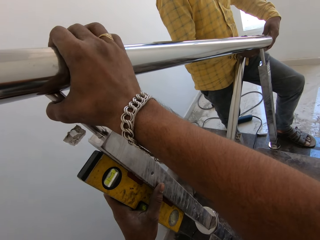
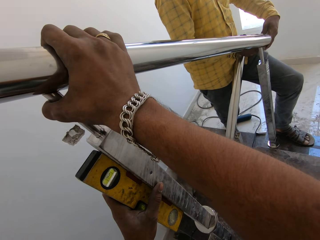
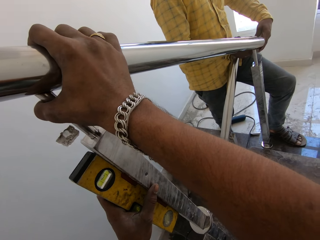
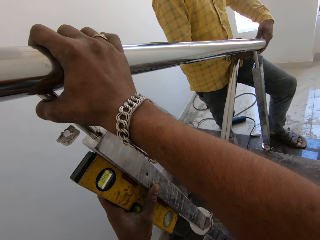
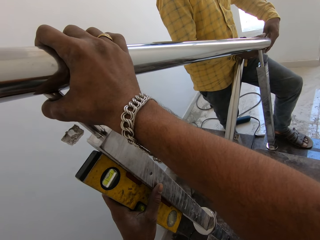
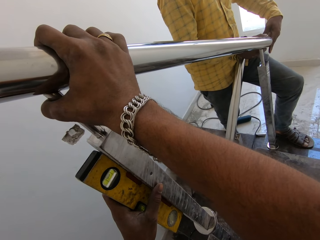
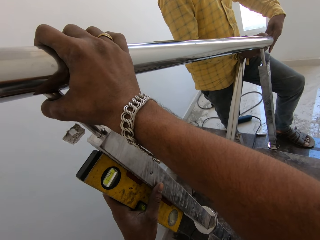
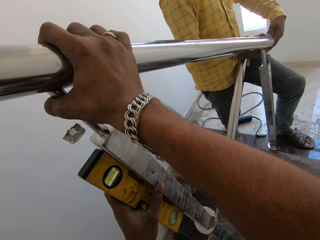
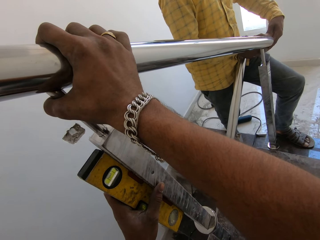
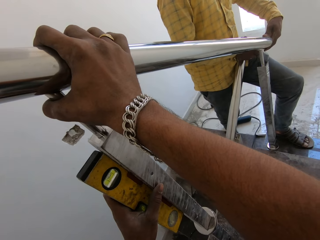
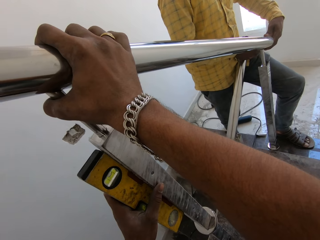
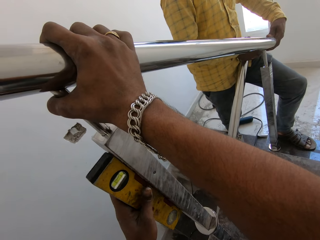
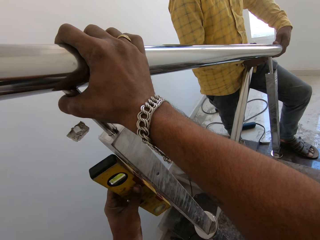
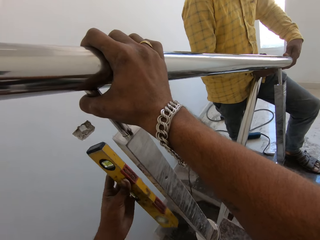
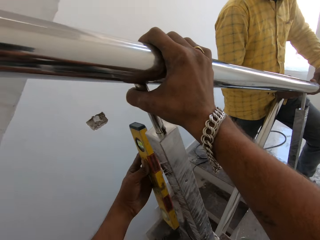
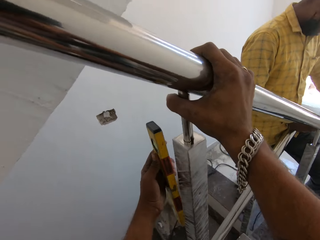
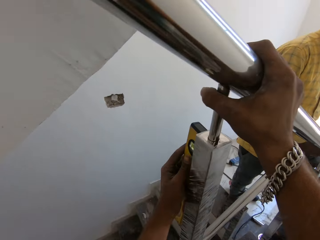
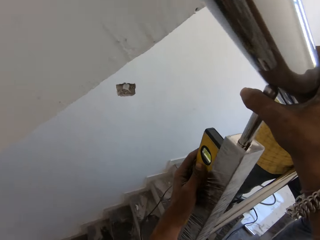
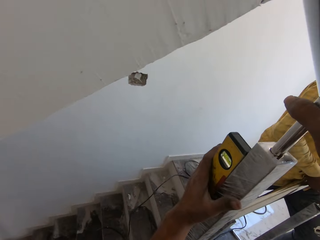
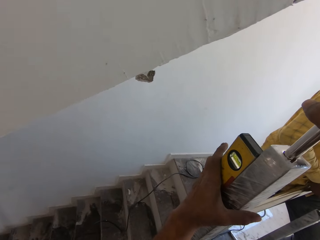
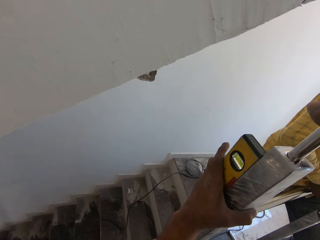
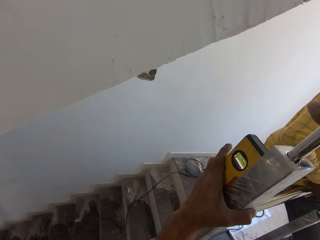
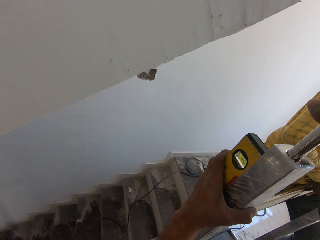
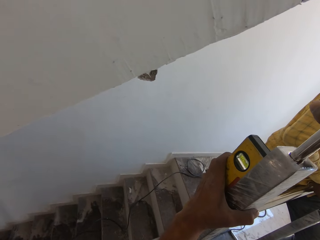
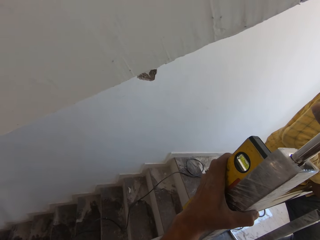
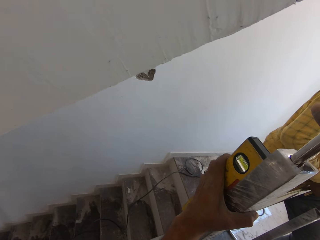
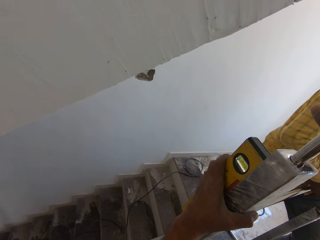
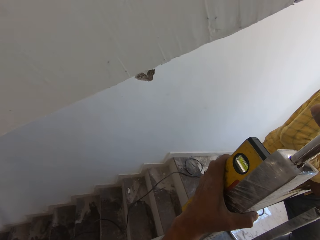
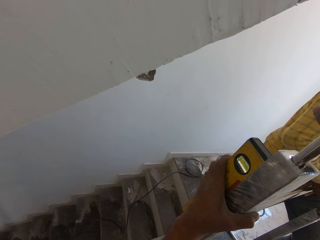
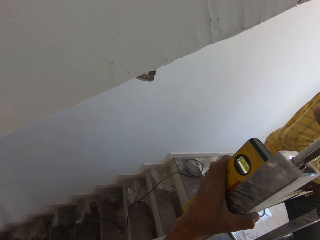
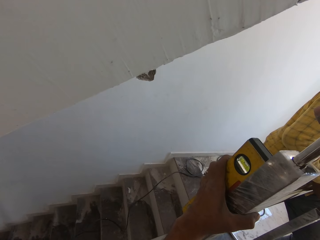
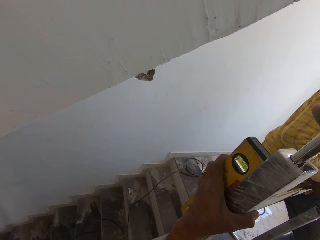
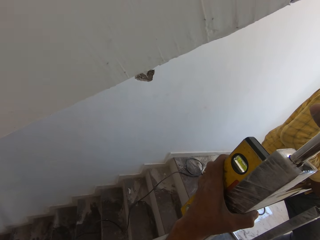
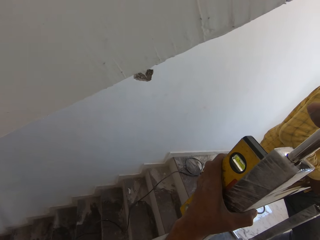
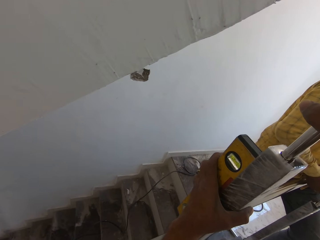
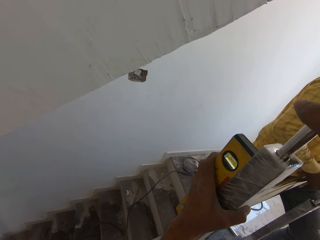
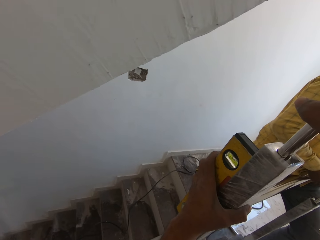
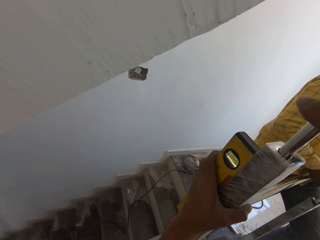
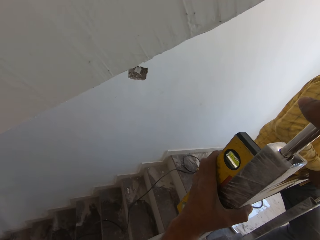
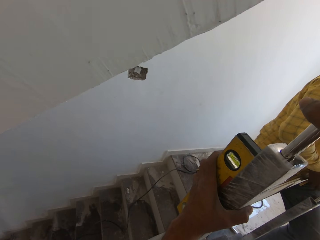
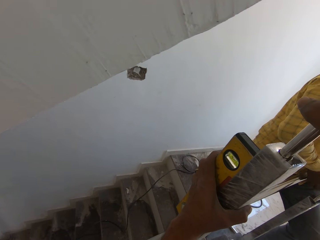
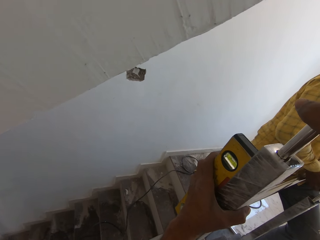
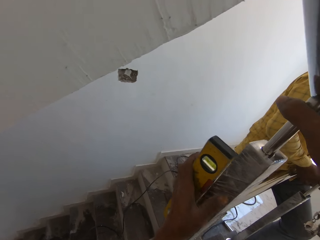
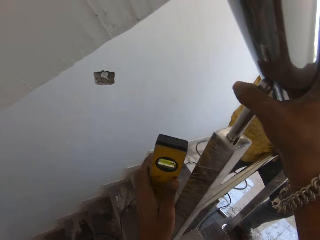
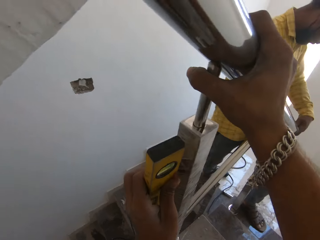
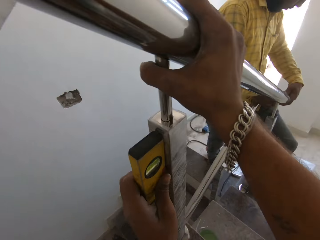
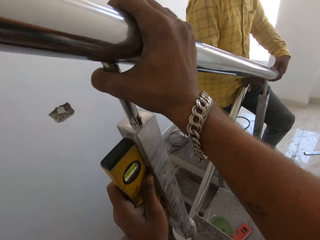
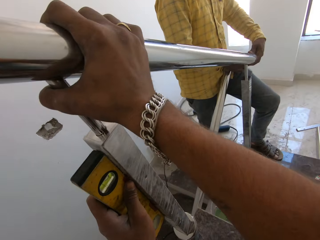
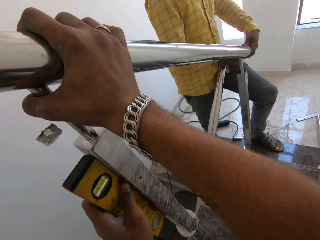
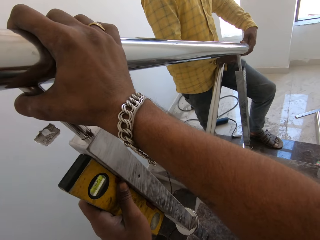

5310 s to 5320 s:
The camera wearer repositions the box beam level against the baluster with his left hand.

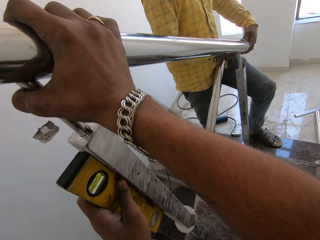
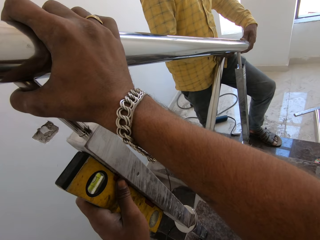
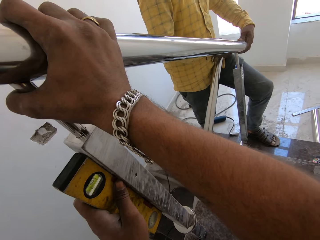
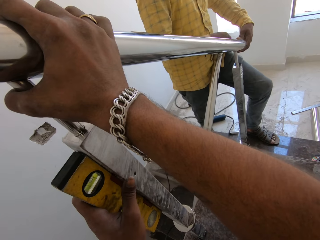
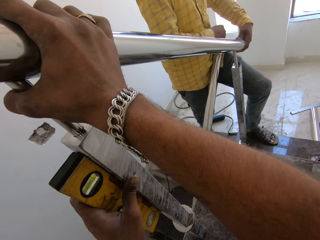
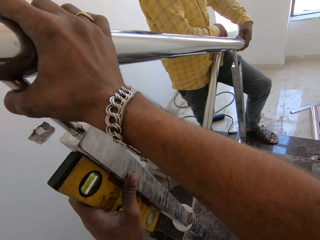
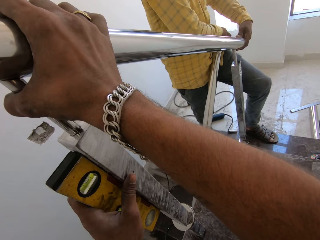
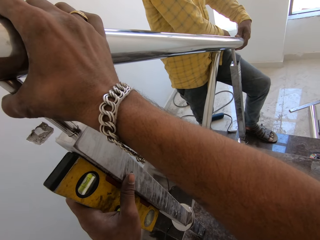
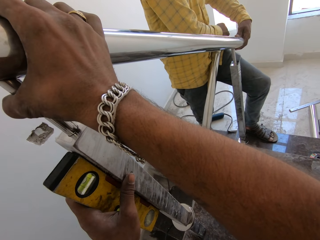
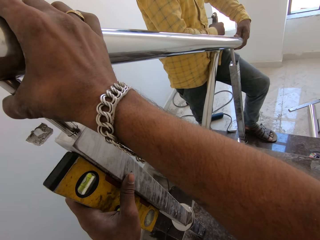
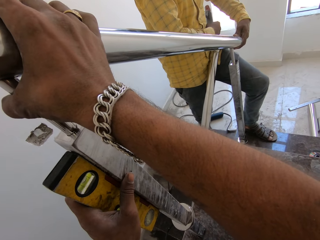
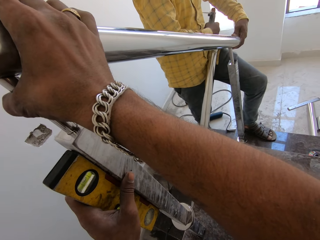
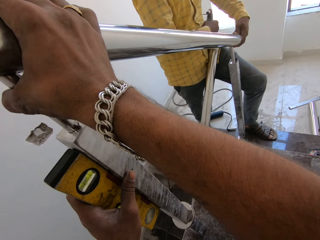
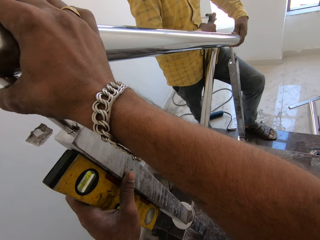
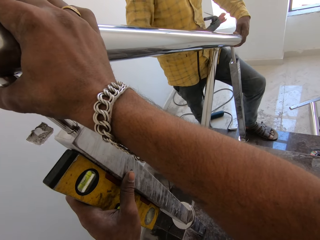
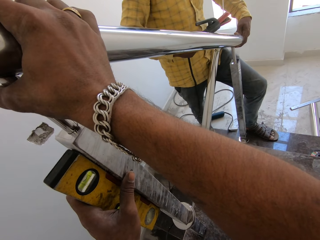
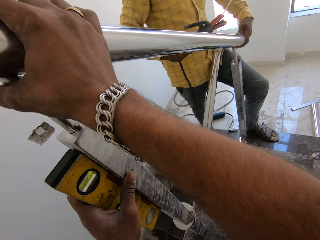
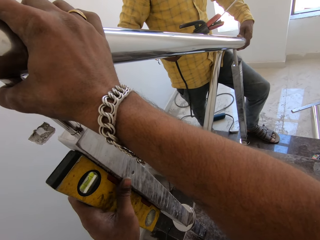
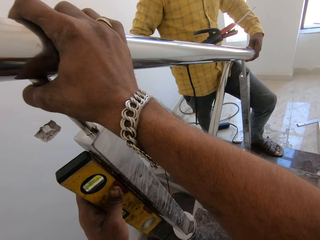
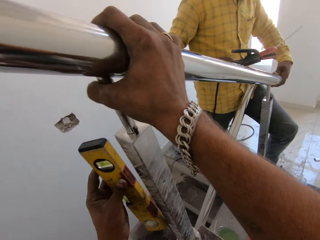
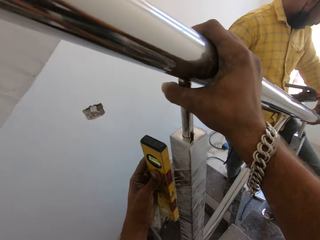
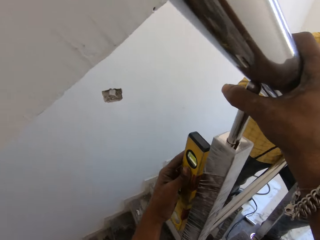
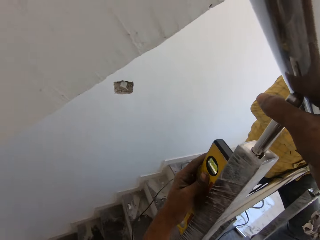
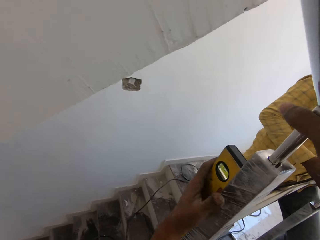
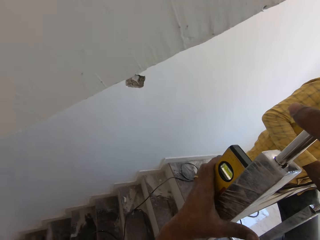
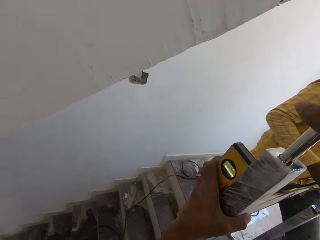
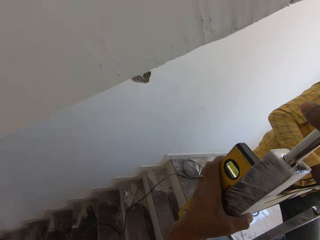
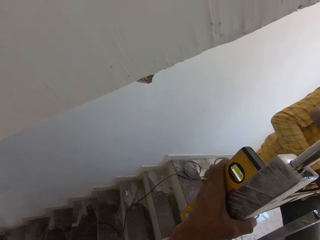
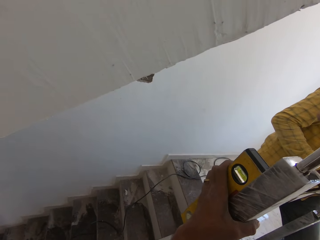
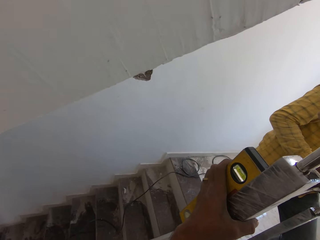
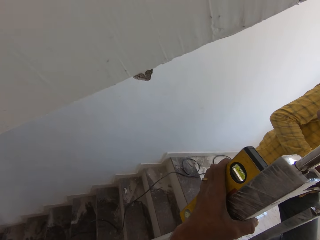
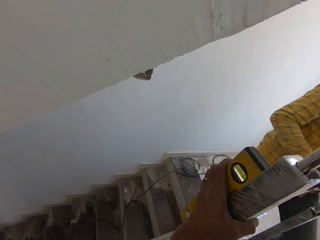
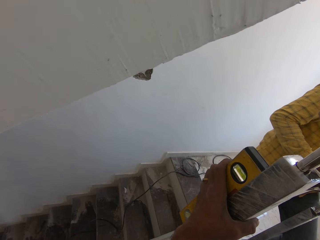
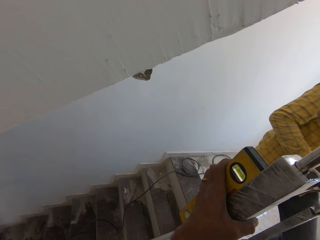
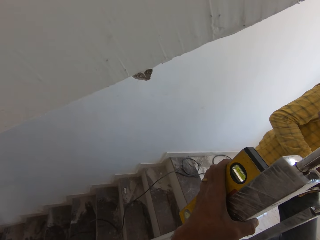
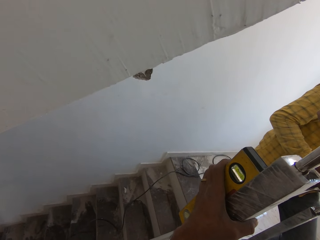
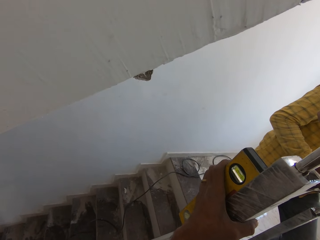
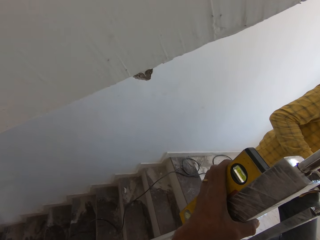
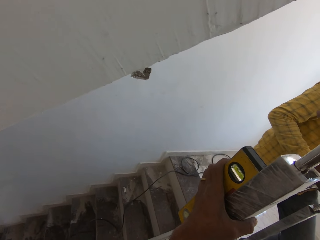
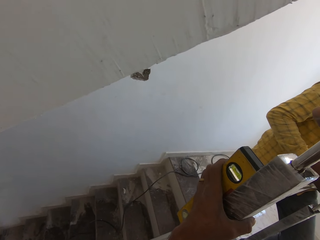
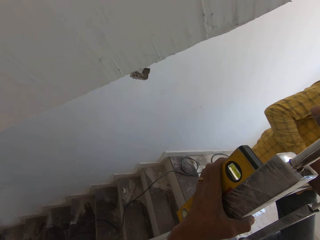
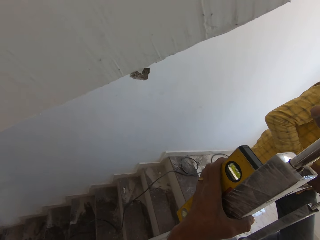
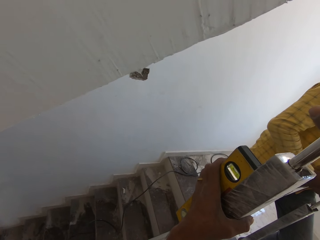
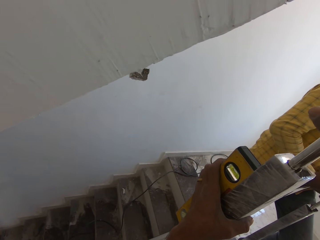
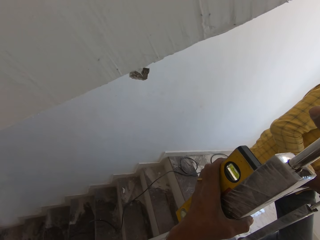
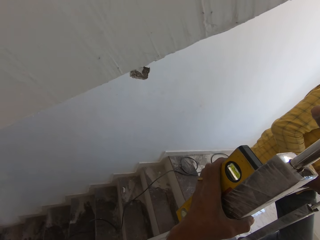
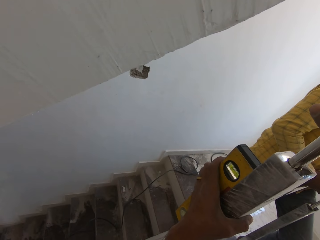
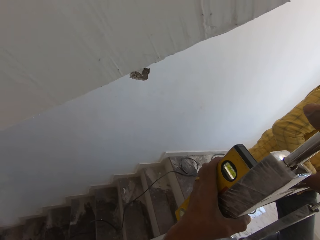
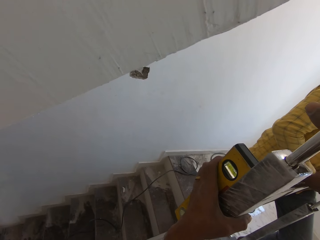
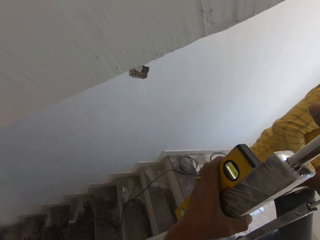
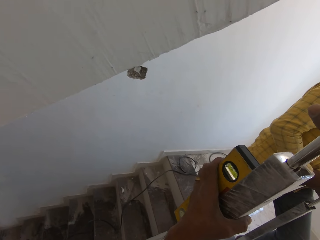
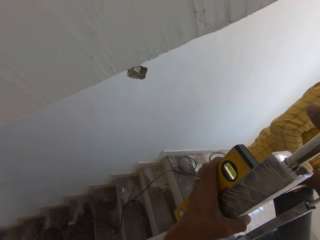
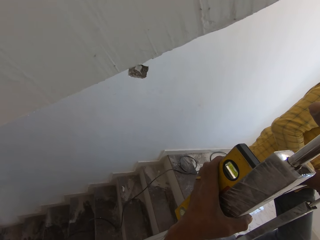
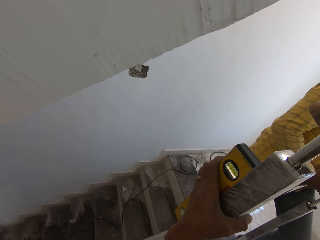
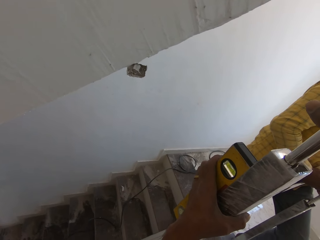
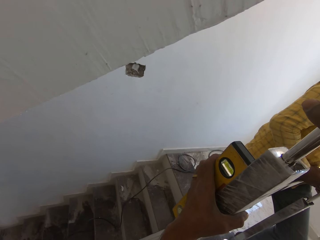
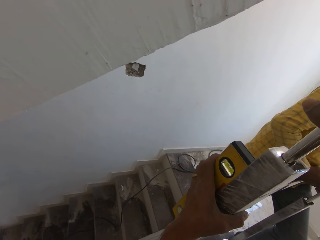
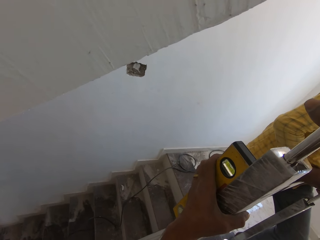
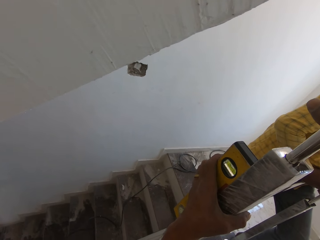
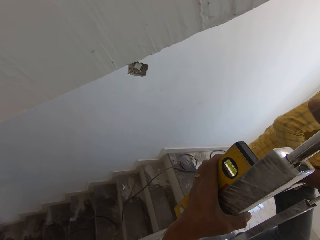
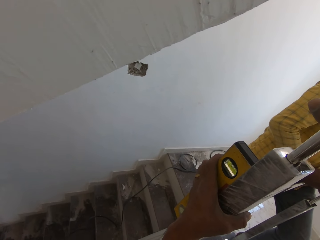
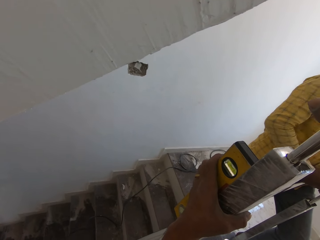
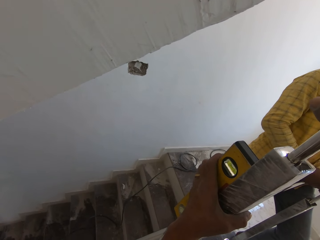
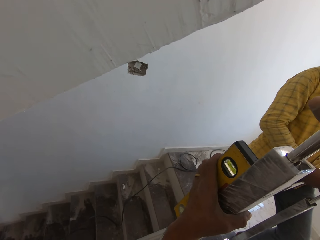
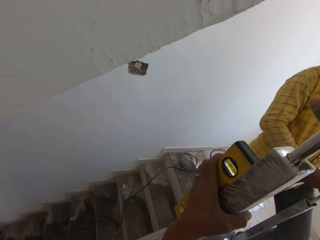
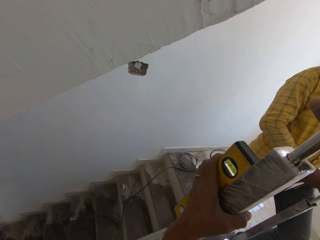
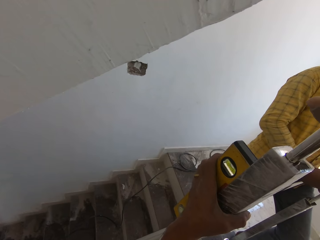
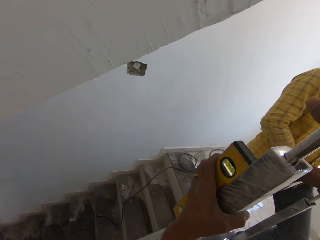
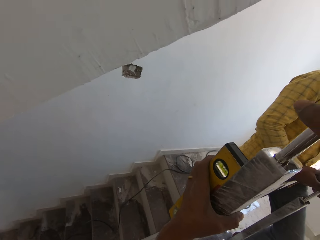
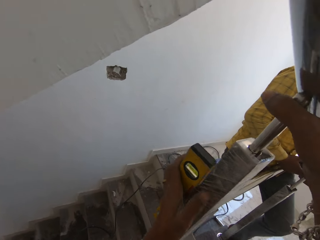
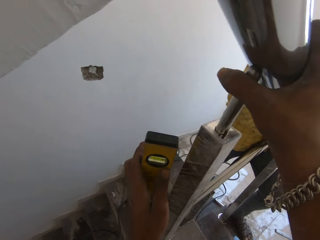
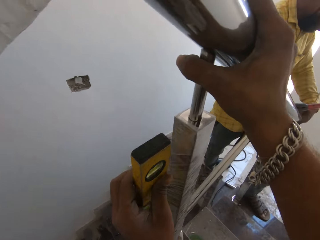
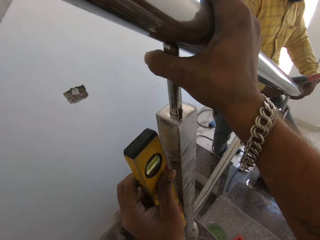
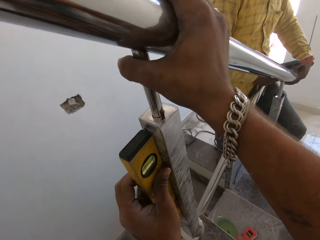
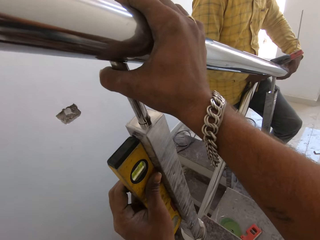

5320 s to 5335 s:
A man picks up the welding torch on the jumper cable from his thigh with his right hand. The camera wearer repositions the box beam level against the baluster with his left hand.
